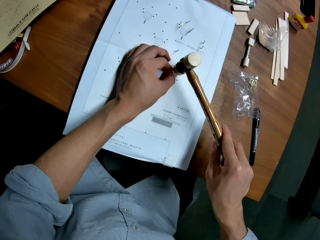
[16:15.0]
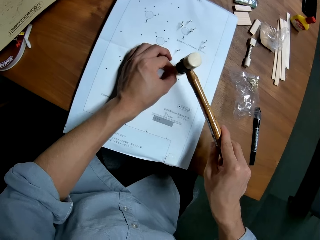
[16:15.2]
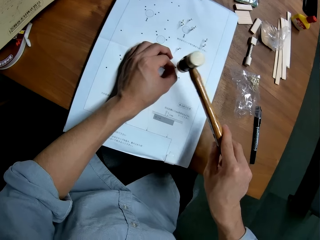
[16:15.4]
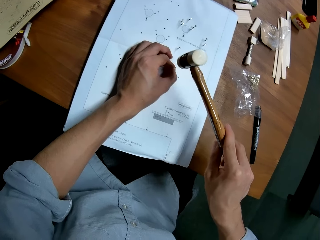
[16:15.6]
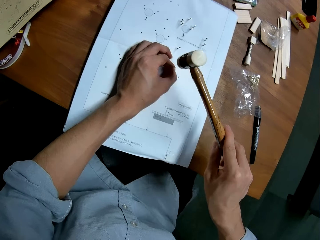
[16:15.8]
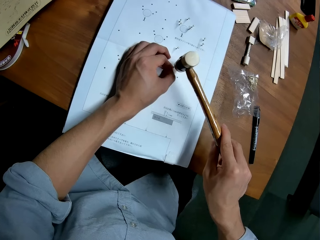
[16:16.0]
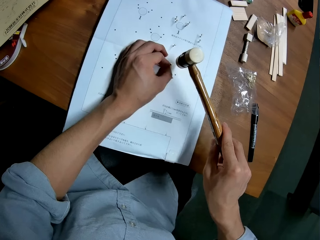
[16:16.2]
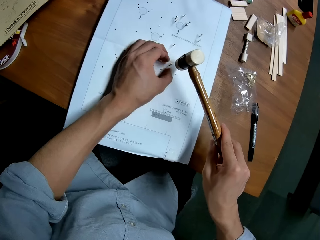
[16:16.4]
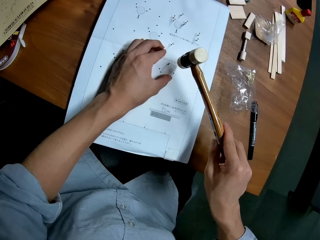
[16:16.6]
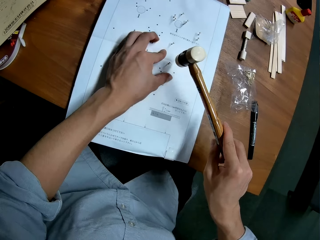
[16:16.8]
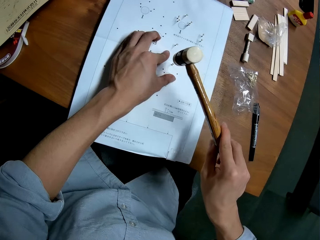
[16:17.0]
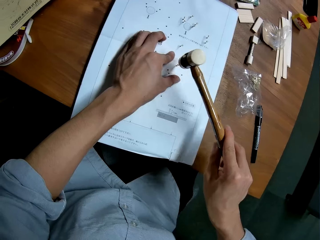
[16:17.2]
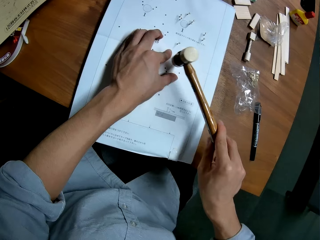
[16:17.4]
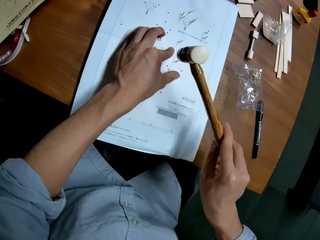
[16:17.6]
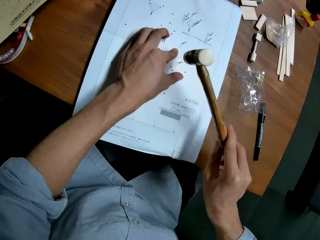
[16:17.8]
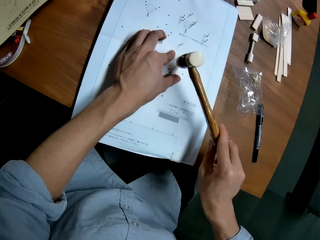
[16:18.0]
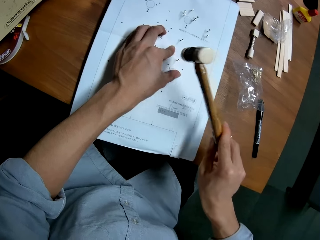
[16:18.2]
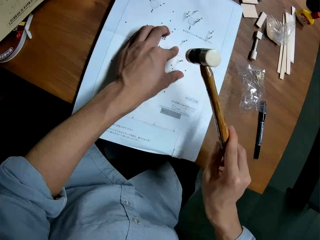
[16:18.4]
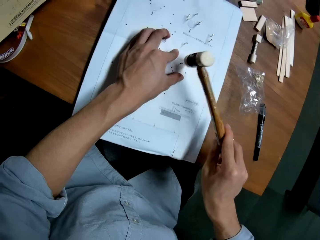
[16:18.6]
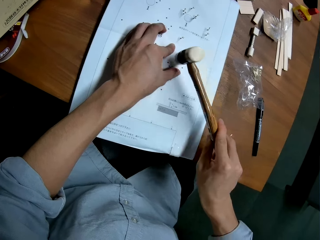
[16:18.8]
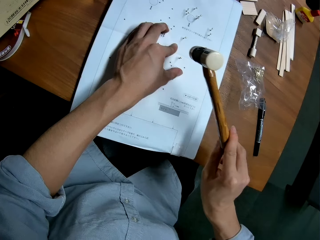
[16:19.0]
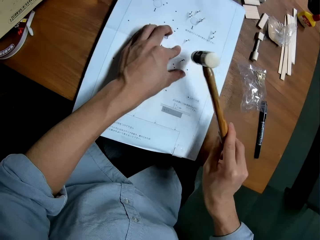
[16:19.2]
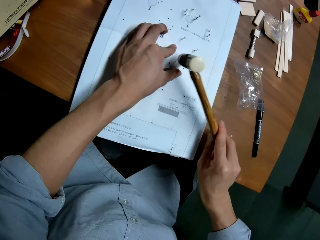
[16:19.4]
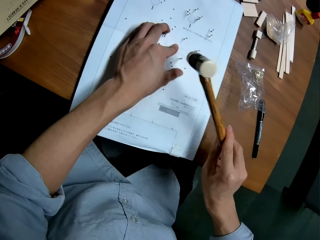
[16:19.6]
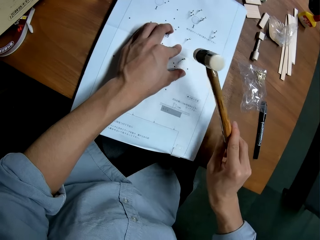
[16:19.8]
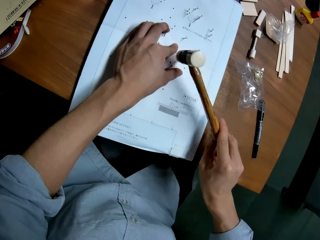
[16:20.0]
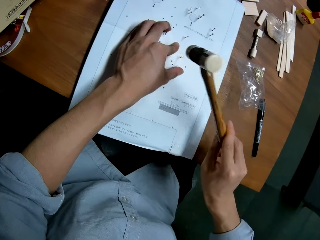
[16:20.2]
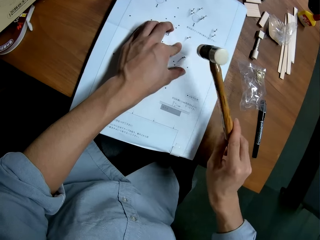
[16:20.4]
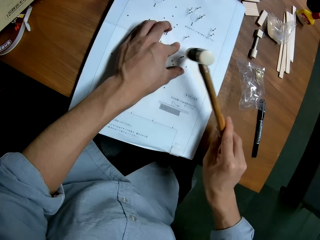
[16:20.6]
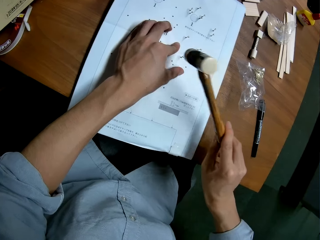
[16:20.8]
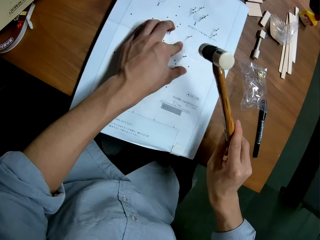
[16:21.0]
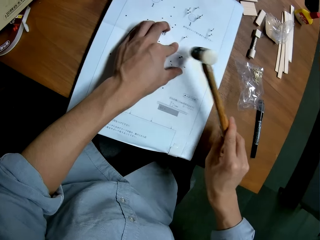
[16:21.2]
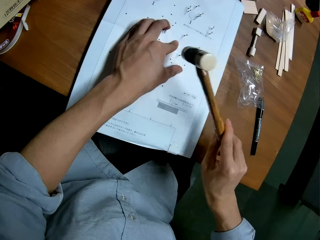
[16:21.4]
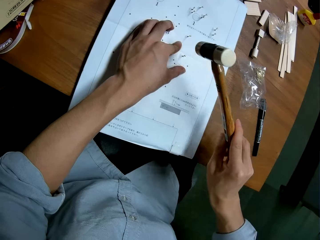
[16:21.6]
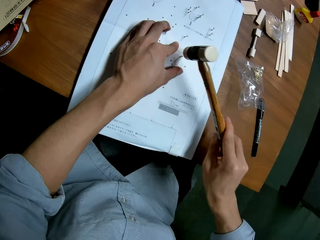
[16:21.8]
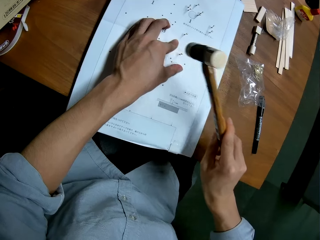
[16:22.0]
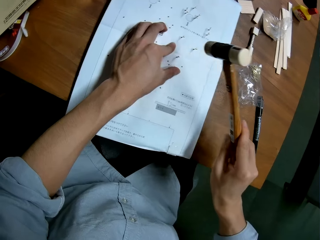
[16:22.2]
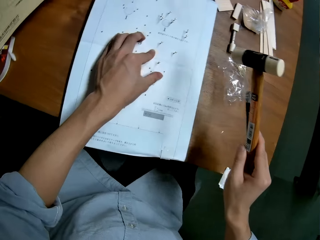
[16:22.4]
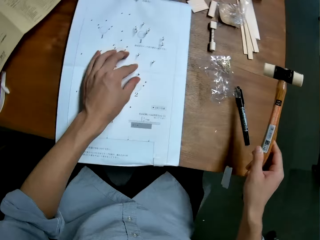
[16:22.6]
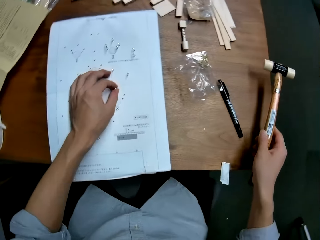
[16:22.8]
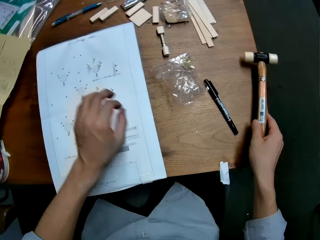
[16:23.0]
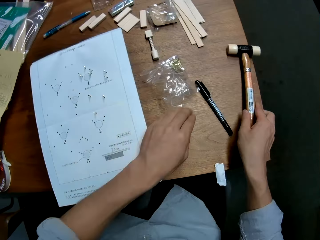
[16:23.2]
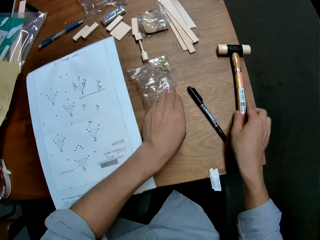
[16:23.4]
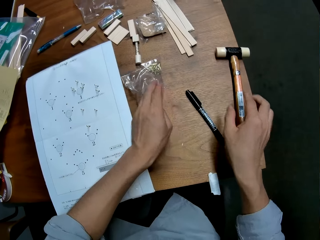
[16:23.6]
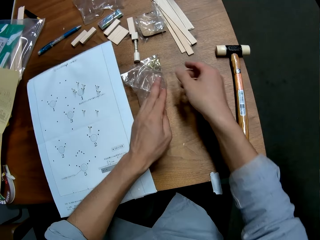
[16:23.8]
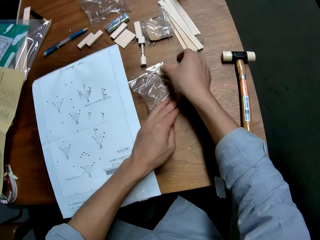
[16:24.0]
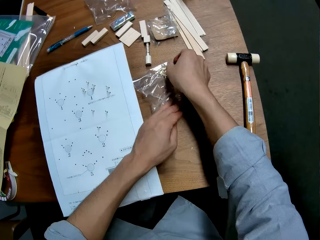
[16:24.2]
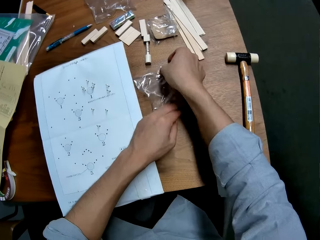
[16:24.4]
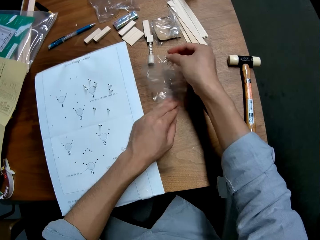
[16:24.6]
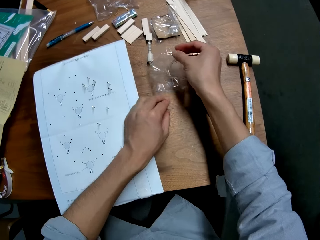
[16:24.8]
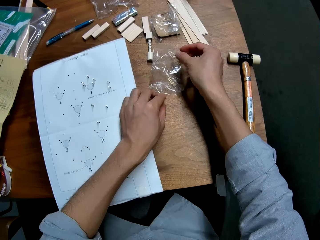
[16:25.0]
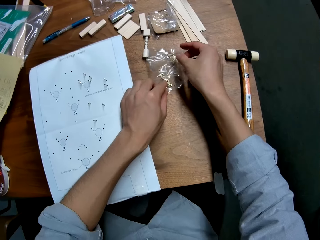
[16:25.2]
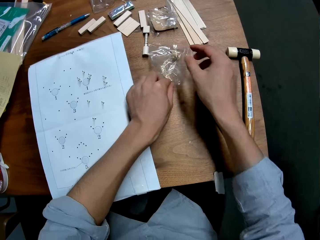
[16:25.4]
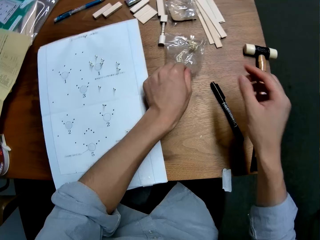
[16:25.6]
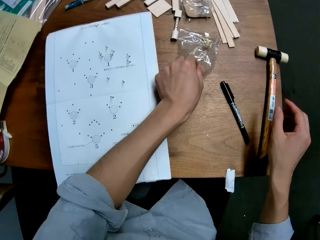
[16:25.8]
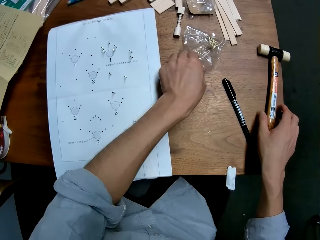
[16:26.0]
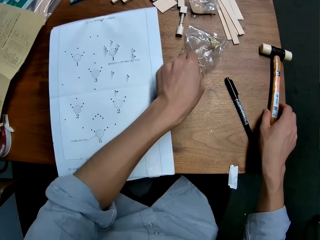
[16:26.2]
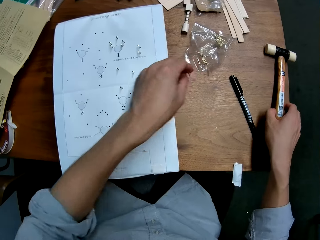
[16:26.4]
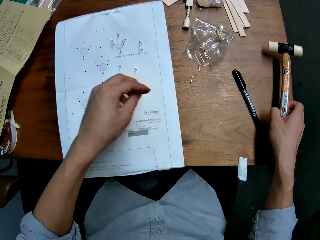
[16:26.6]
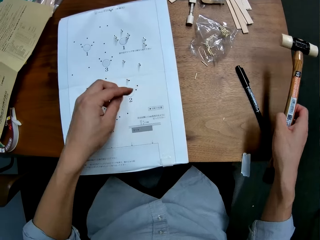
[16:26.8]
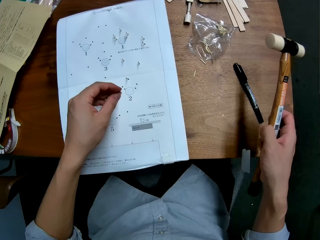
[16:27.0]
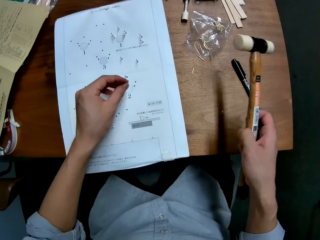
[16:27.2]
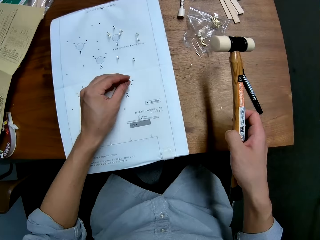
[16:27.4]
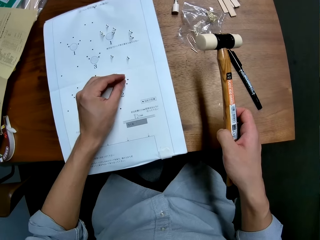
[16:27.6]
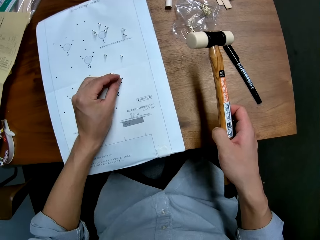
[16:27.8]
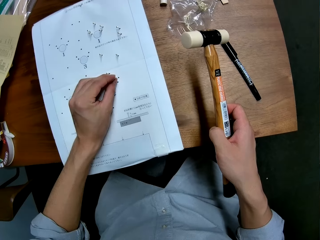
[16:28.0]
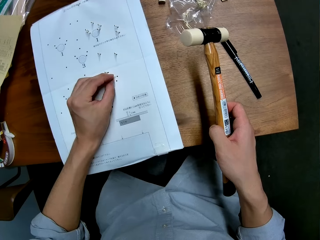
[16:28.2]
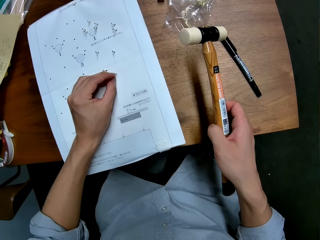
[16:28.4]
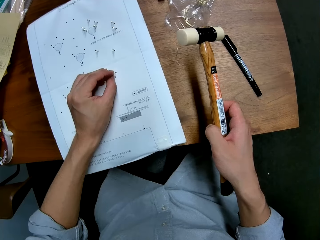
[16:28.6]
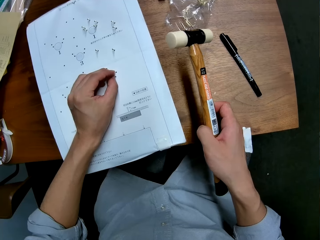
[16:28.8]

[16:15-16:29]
The camera wearer checks the firm grip of the nail on the paper. They drop the hammer on the table. They adjust the nylon on the table. They take another nail from the nylon. They take the hammer from the table. They set the nail on the right side of the paper. They hammer the nail on the paper.

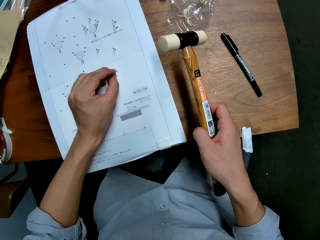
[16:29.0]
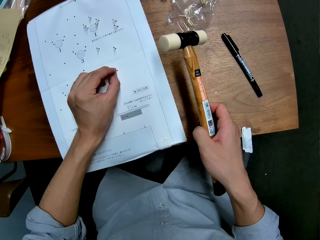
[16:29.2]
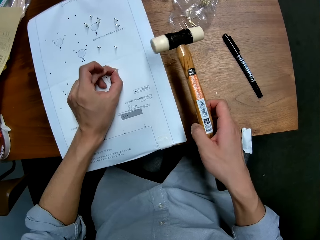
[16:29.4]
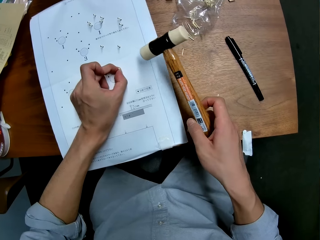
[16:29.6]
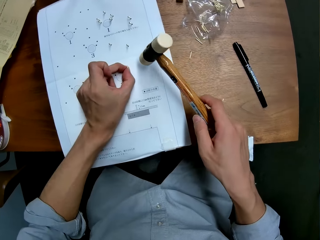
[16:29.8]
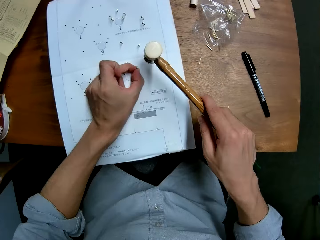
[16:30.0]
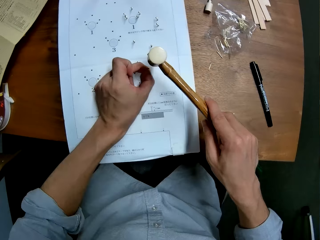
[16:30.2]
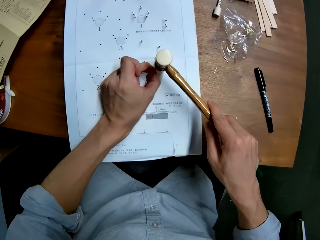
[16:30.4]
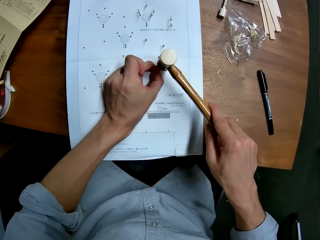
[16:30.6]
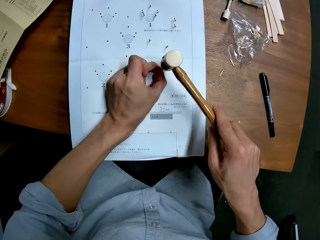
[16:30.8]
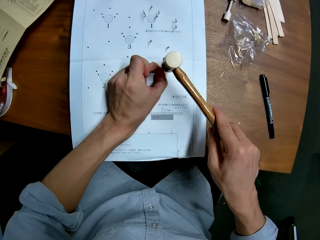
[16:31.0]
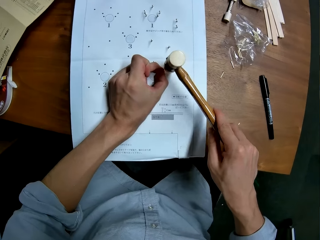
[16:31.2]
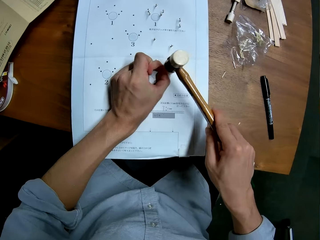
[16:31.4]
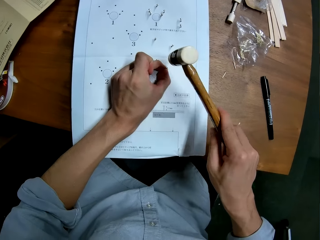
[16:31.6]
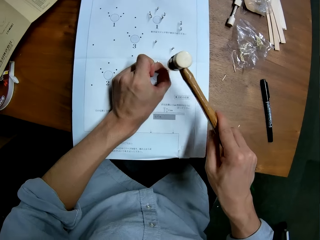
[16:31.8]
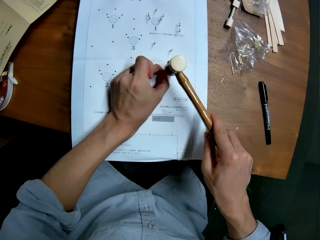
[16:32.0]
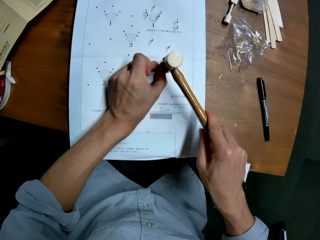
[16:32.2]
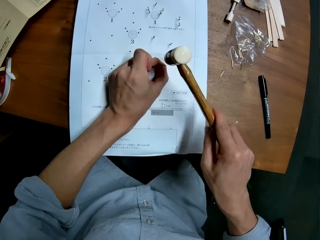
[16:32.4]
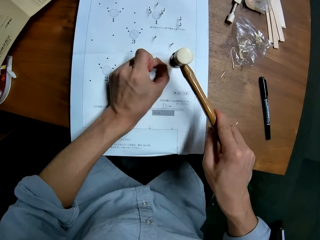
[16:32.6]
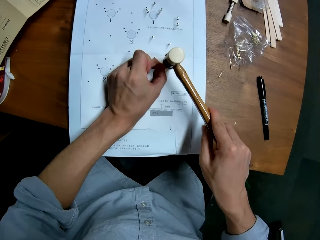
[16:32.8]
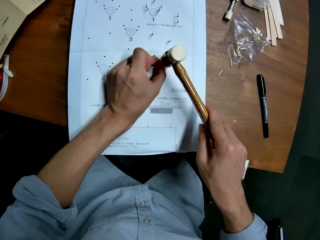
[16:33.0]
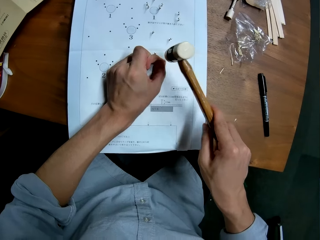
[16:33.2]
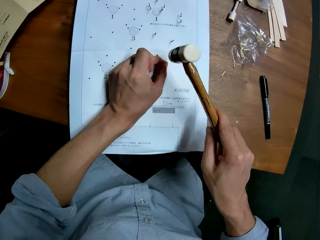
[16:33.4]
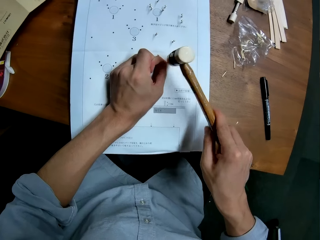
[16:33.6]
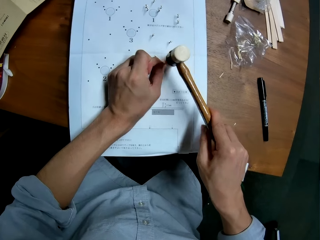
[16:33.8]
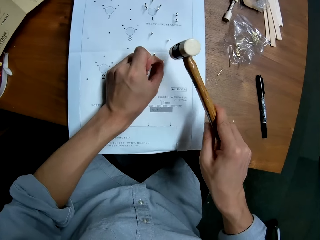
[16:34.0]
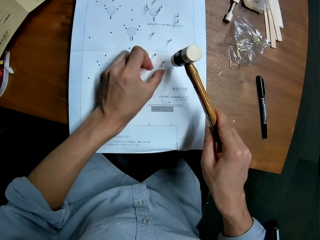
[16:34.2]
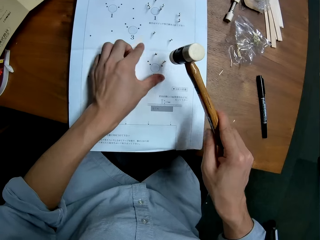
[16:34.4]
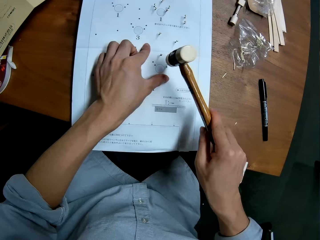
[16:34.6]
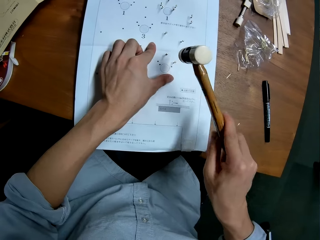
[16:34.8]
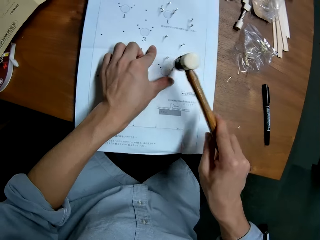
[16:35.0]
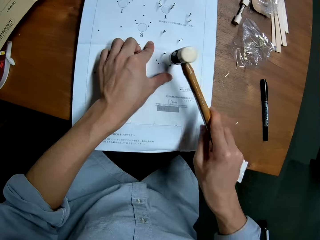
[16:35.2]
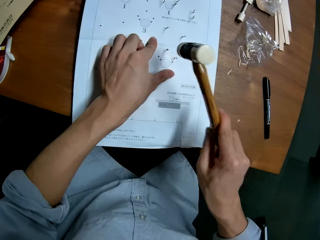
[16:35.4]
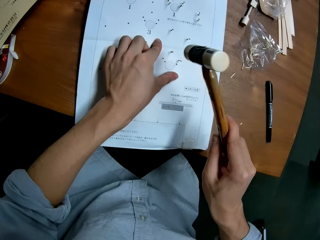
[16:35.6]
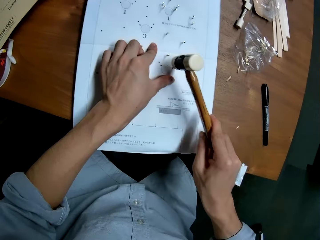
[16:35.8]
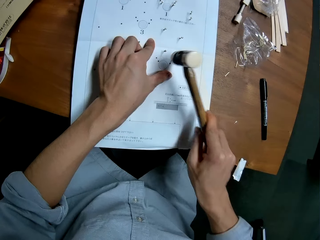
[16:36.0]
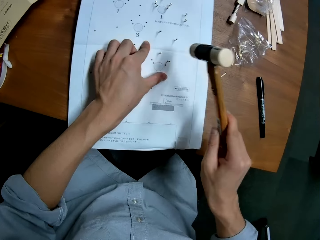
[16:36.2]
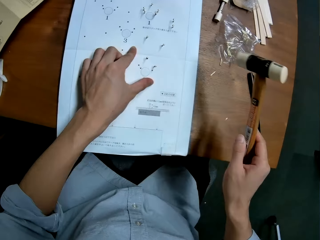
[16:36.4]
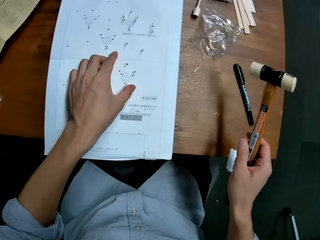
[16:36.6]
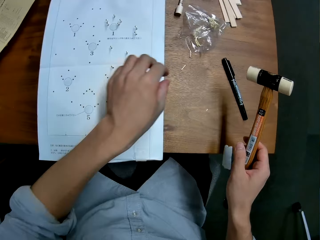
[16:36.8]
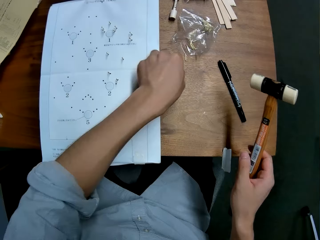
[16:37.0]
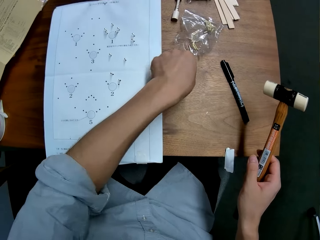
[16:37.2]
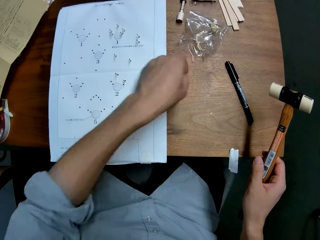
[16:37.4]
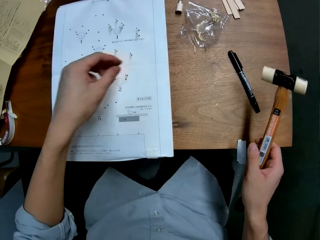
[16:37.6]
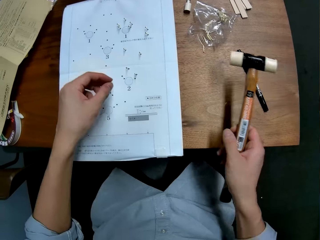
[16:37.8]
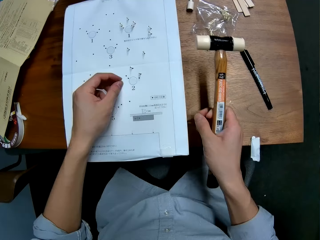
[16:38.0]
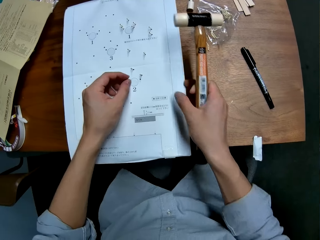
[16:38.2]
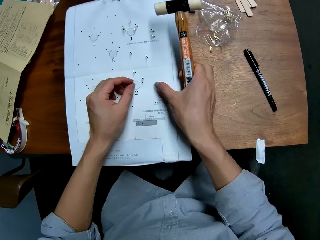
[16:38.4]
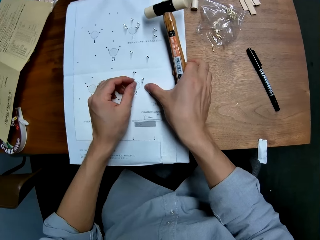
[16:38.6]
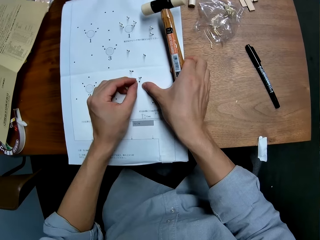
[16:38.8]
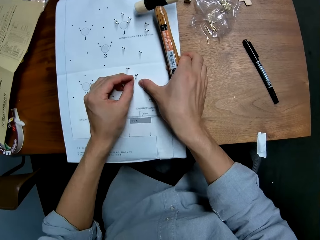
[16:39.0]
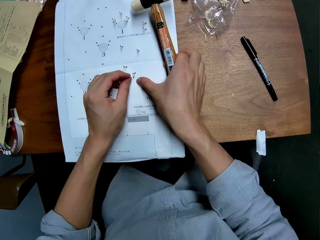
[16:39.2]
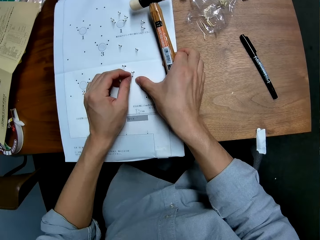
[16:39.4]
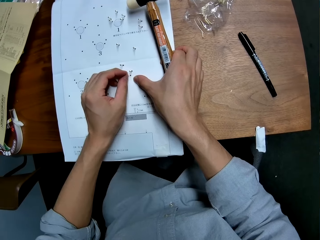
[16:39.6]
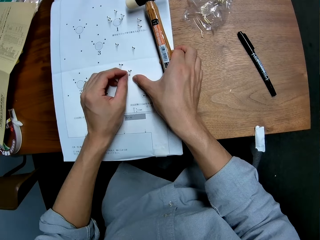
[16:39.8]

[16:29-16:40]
The camera wearer hits the nail with the hammer. They take another nail from the table. They set the nail on the right side of the paper.
